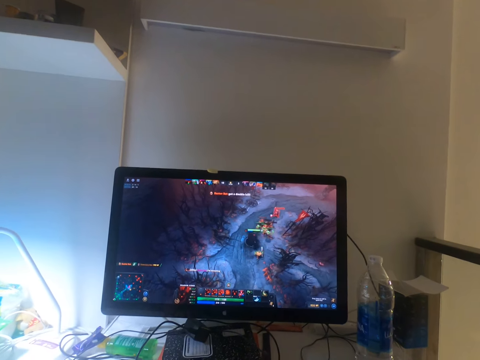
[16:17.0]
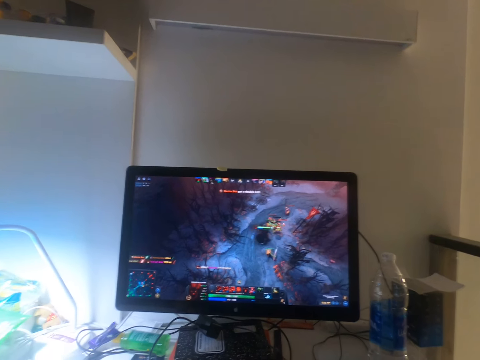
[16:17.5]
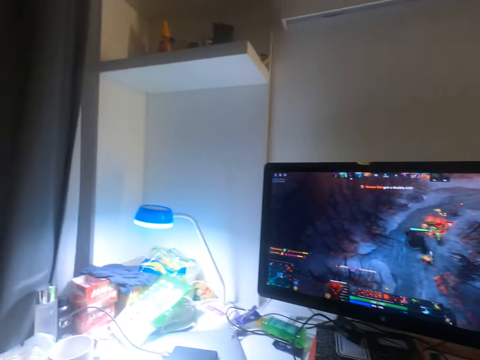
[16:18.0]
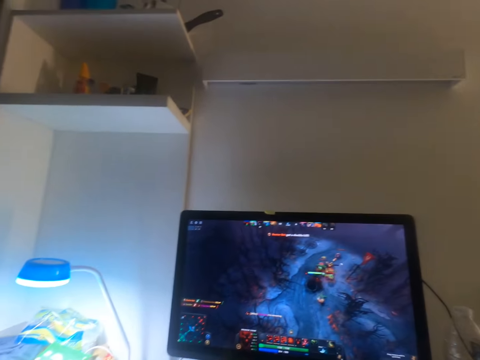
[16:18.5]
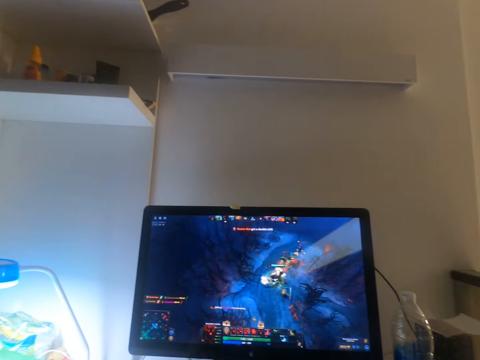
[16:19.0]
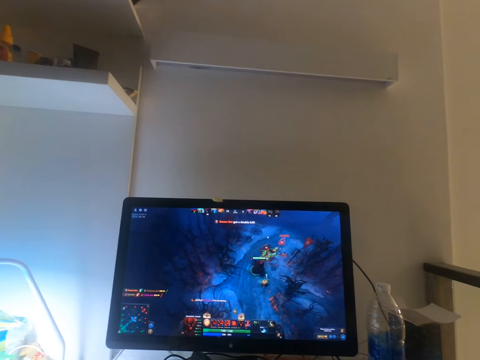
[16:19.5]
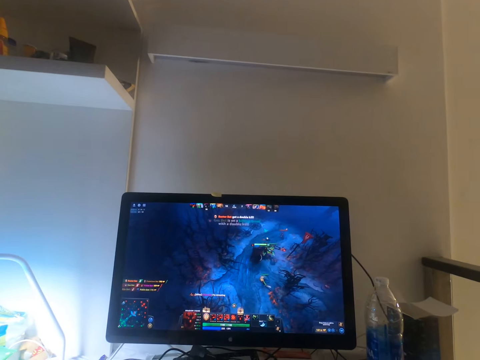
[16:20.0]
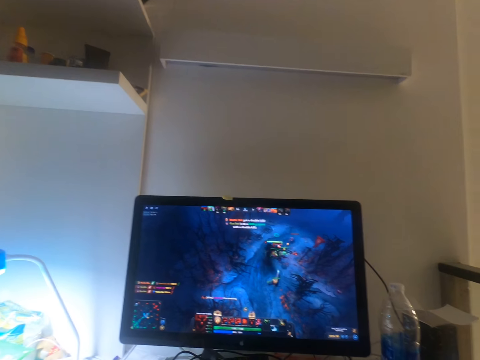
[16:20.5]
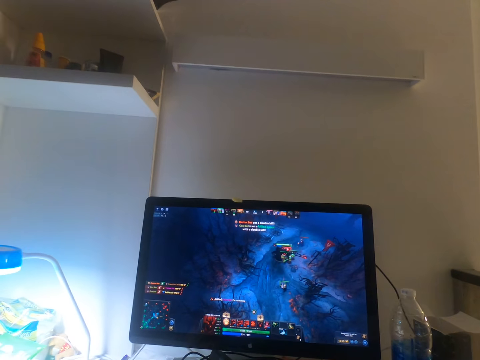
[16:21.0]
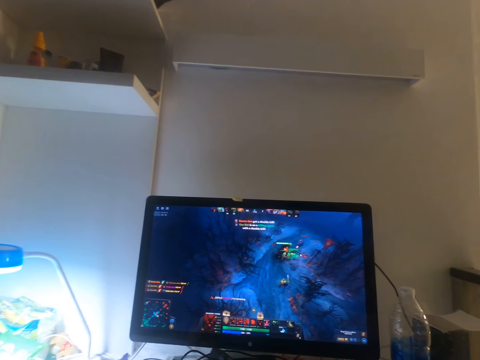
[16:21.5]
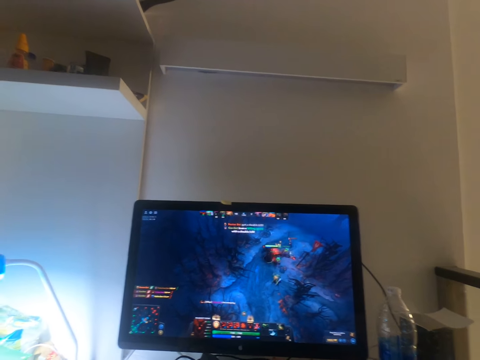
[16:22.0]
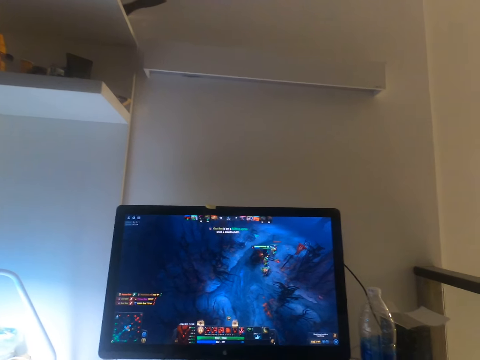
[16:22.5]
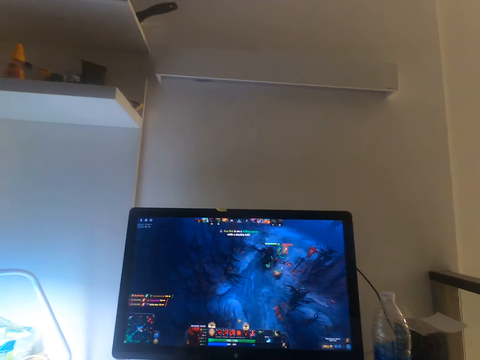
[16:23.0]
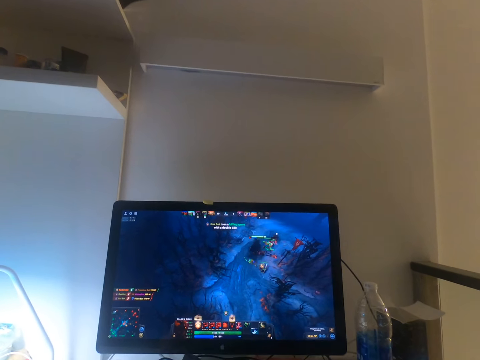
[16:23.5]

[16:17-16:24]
The camera wearer looks around. They play a video game.

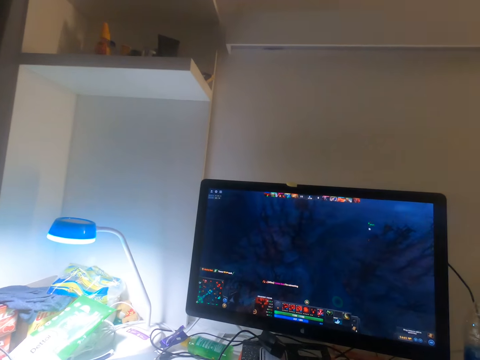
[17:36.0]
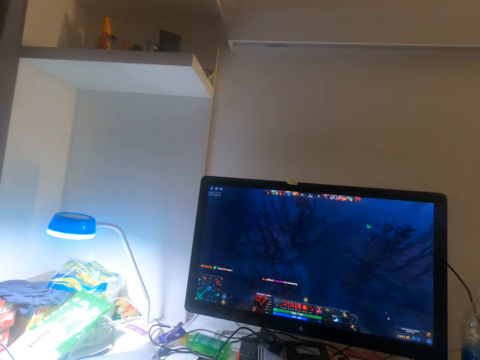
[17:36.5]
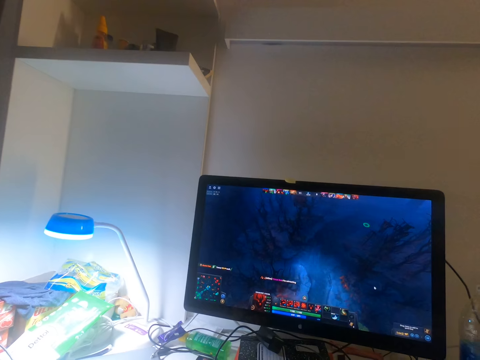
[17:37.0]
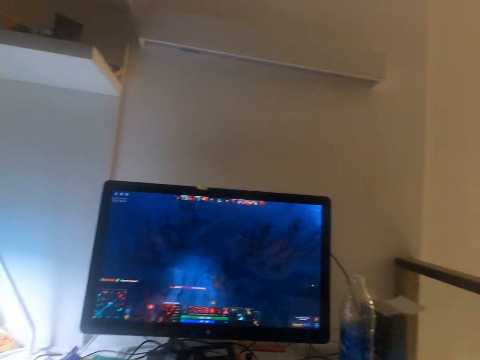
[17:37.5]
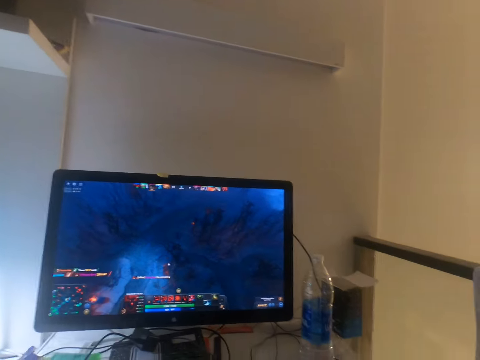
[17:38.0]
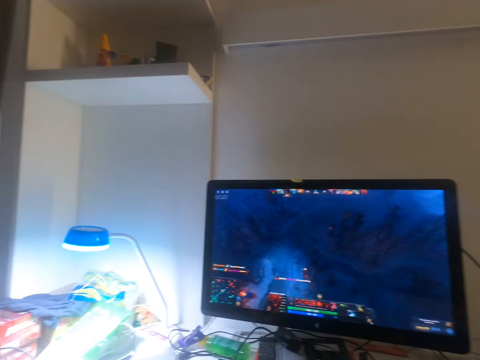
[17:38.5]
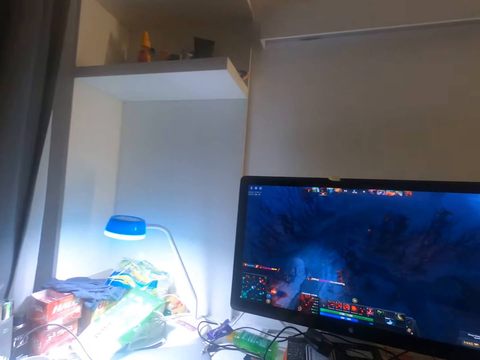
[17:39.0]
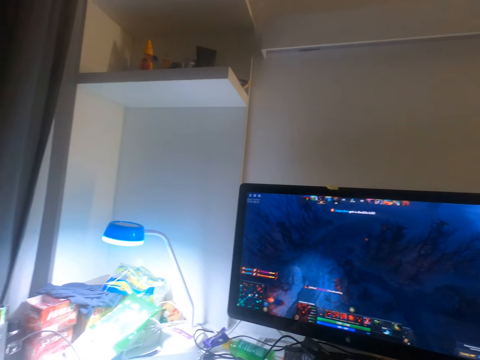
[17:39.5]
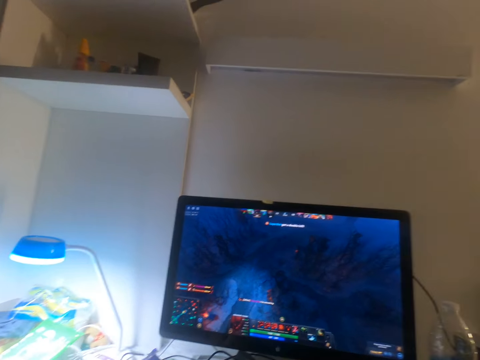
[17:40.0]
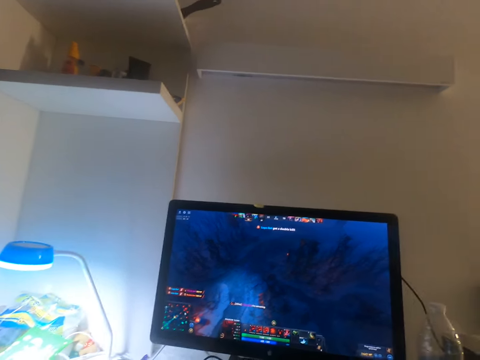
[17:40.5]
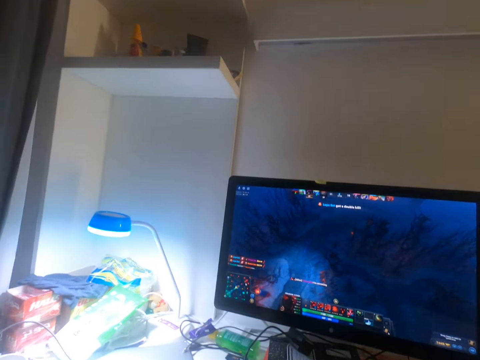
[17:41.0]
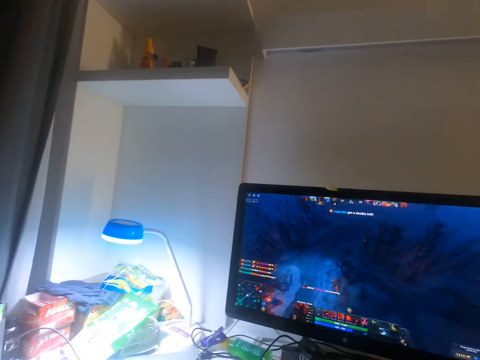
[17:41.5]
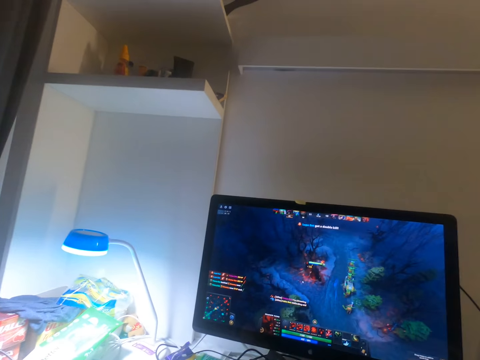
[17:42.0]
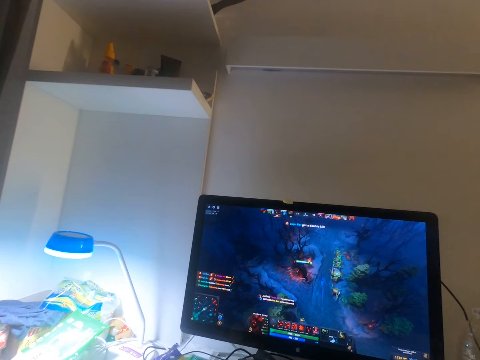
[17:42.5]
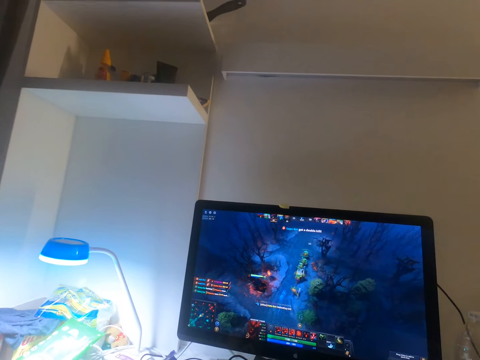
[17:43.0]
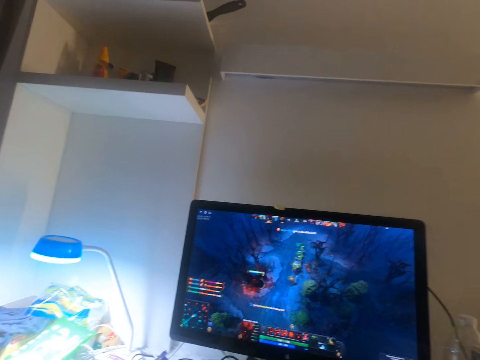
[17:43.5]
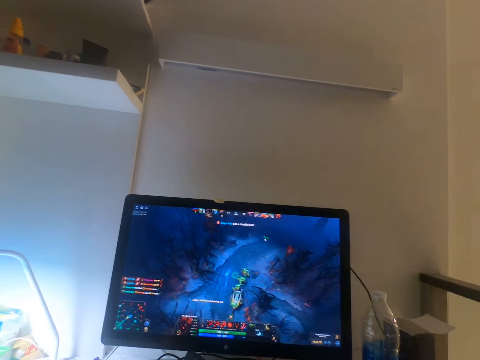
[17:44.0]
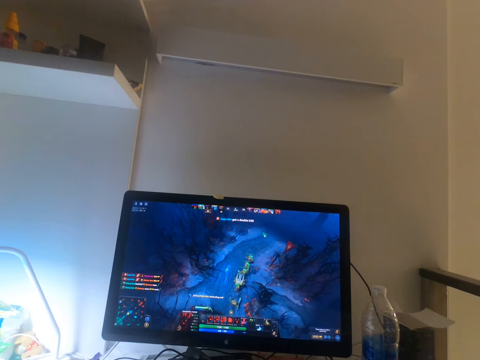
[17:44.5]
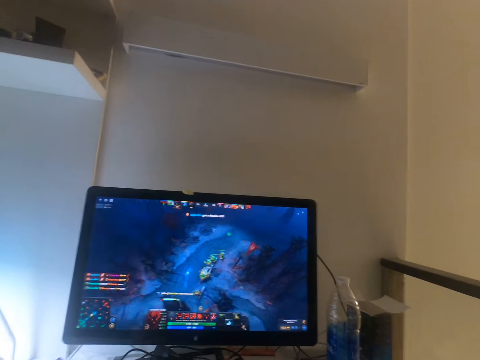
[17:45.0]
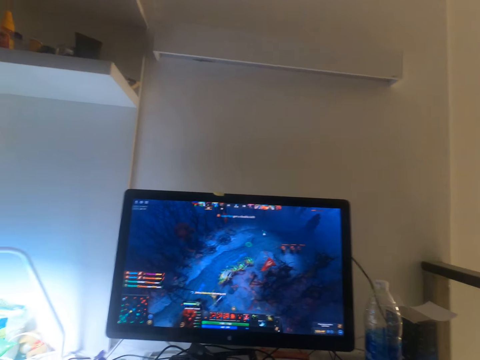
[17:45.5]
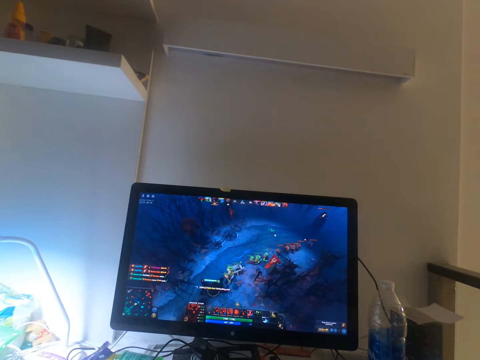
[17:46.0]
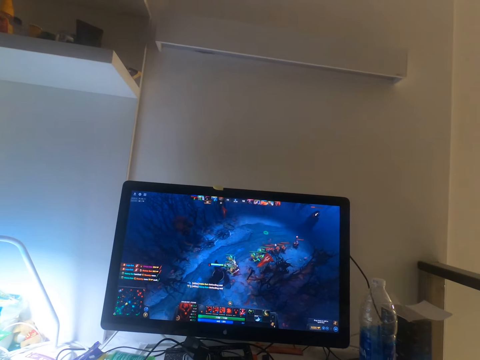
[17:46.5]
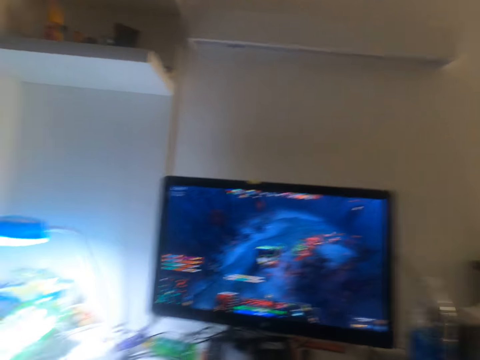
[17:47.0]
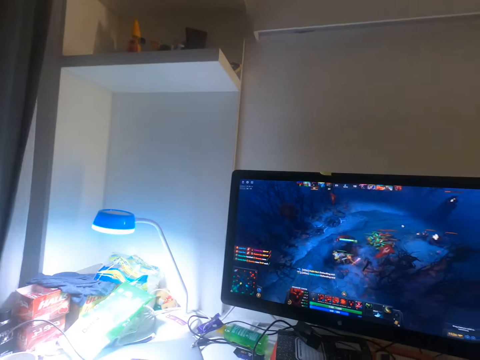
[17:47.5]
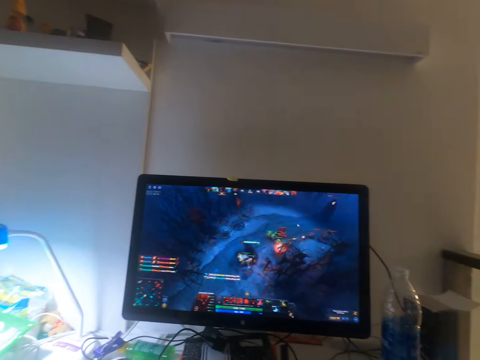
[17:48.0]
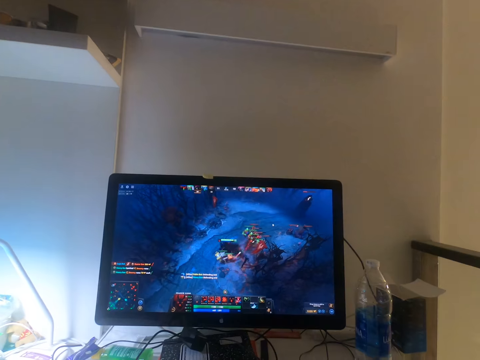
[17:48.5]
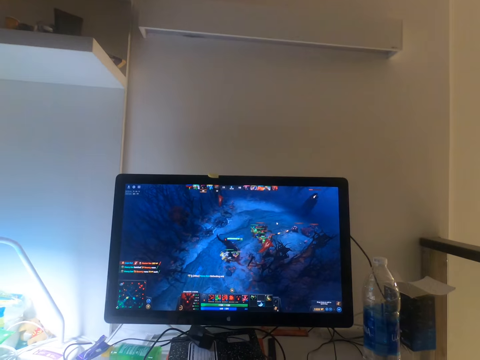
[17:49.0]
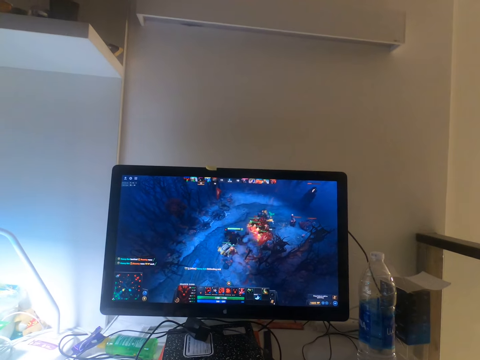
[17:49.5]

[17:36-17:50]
The camera wearer looks around. They play a video game. They look around. They play the video game.

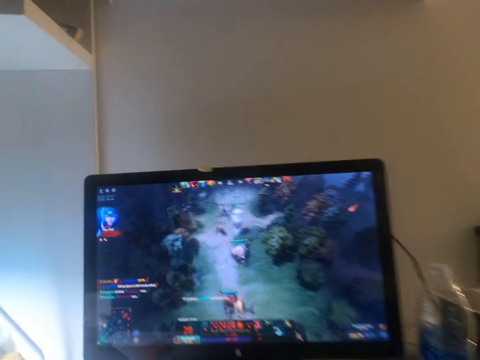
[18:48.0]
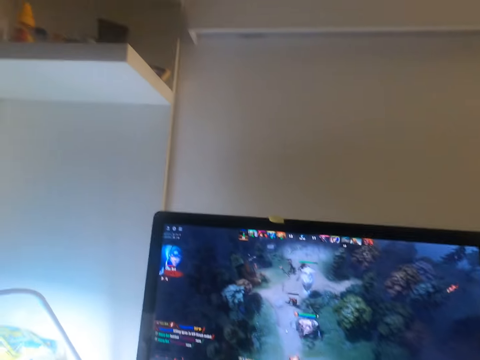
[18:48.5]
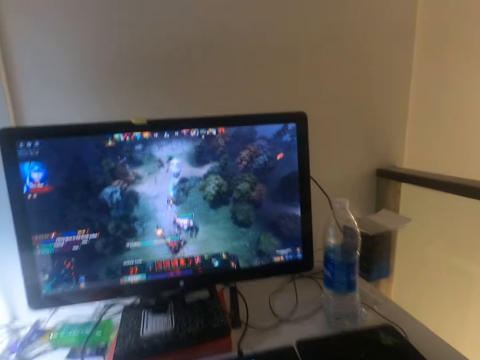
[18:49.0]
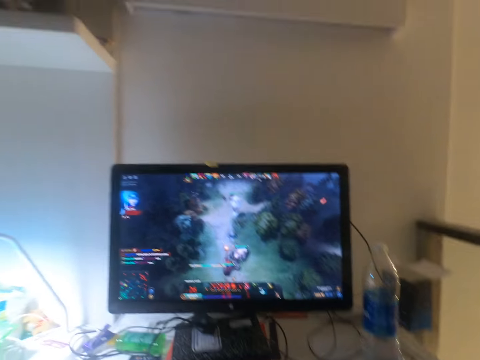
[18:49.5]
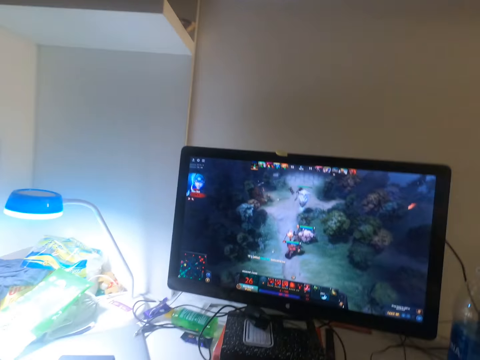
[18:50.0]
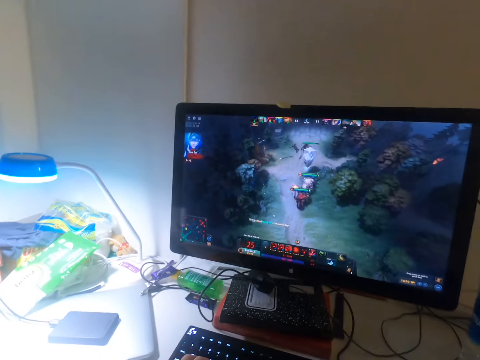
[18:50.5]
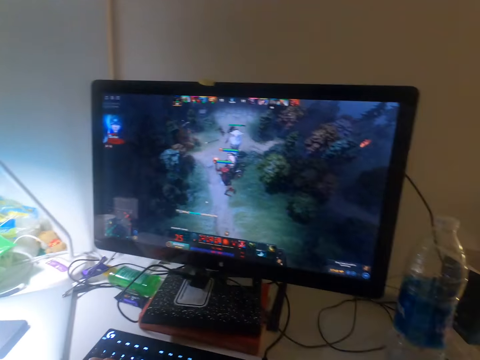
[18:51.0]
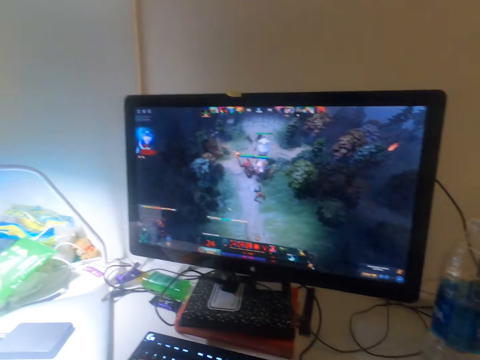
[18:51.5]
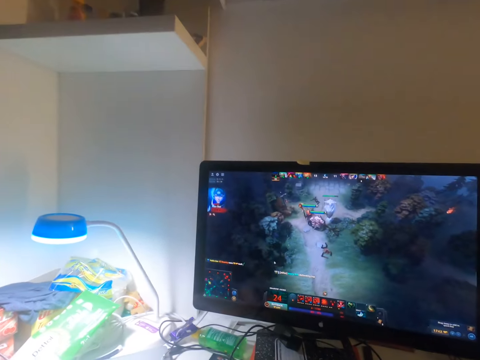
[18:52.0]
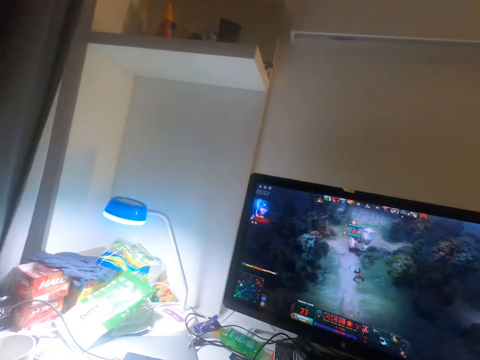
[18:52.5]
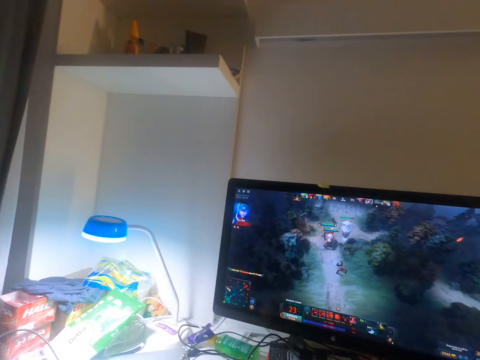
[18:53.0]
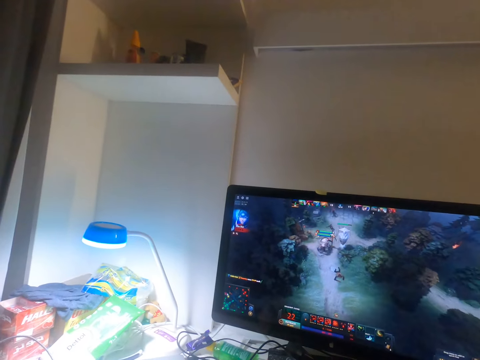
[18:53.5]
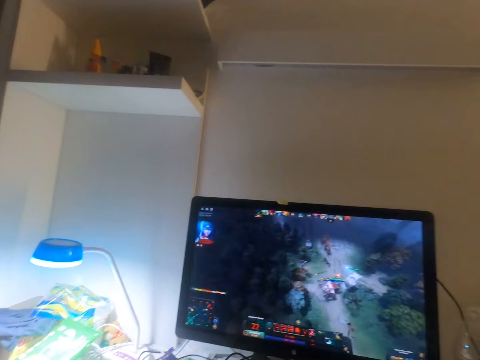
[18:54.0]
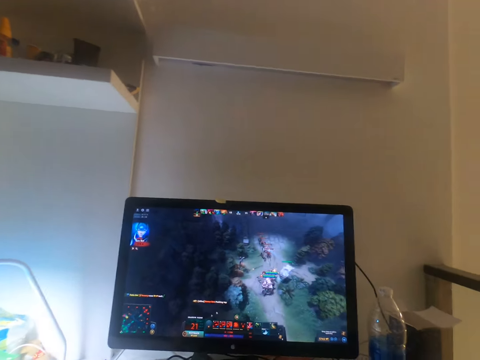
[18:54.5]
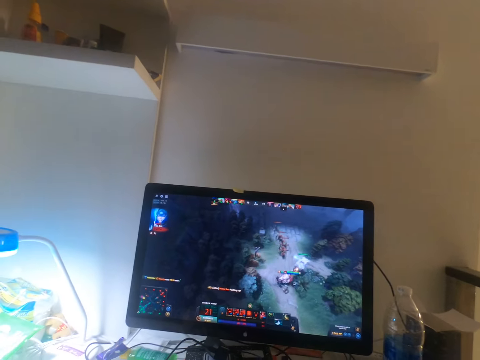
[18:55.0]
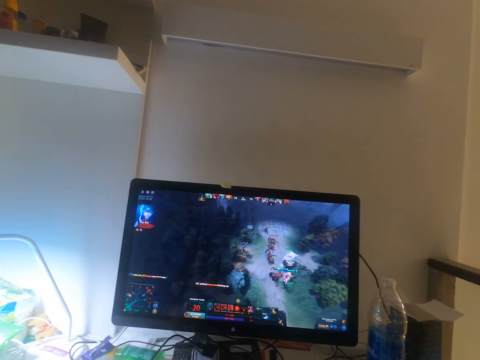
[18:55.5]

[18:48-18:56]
The camera wearer plays the video game on the desktop on the table with a keyboard on the table using his left hand.
